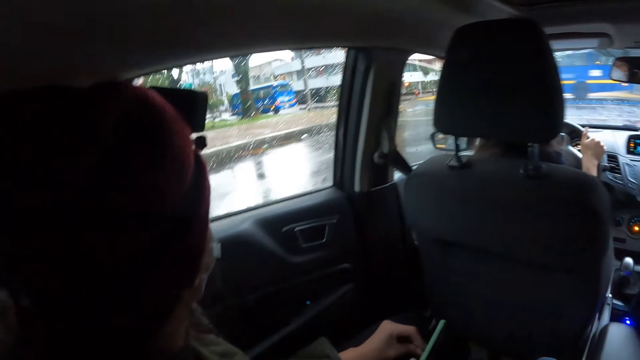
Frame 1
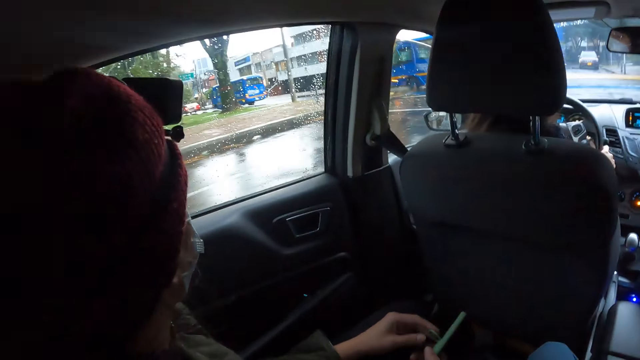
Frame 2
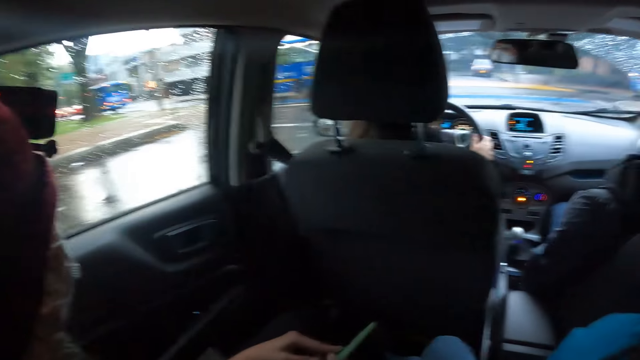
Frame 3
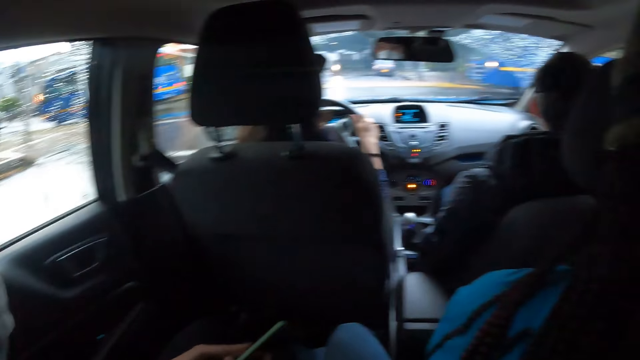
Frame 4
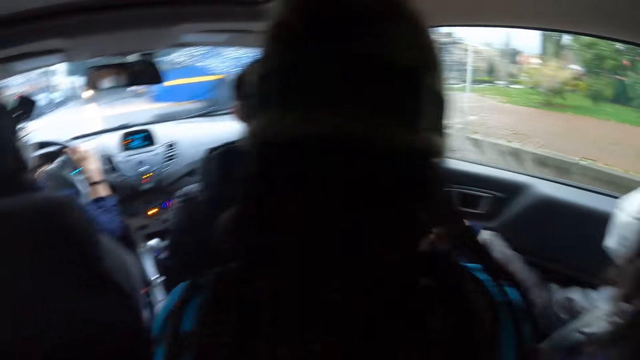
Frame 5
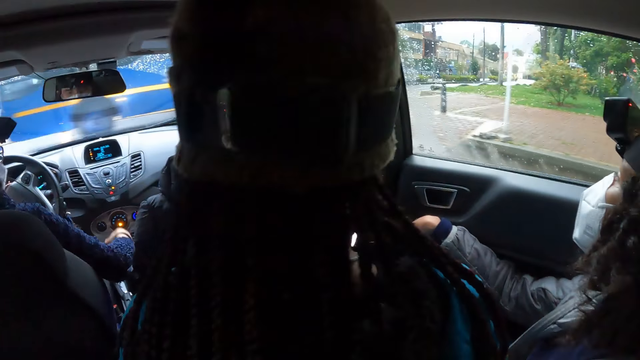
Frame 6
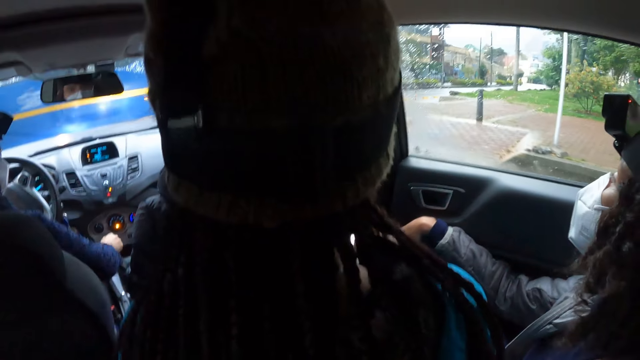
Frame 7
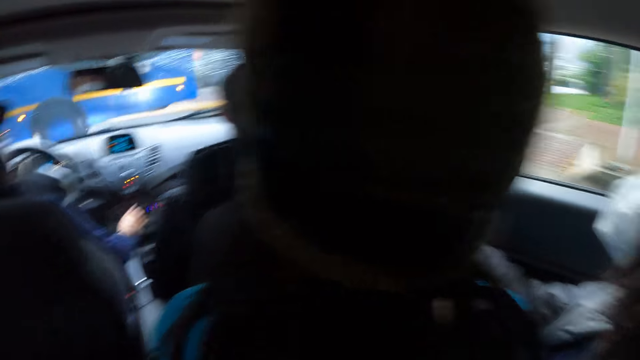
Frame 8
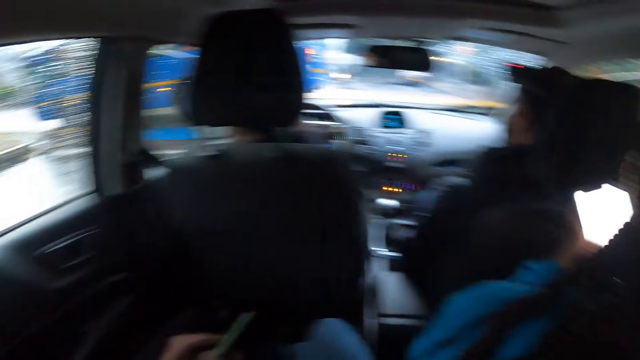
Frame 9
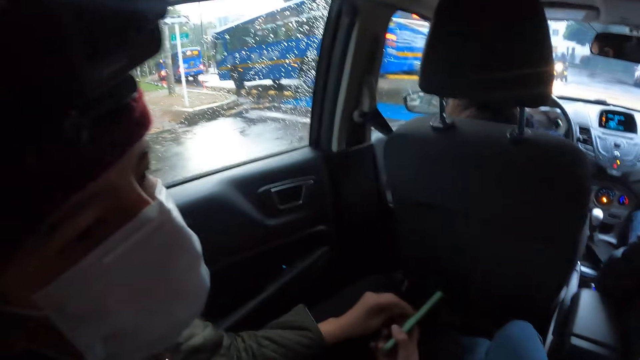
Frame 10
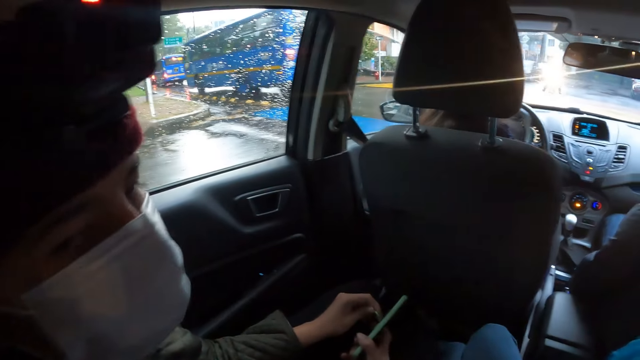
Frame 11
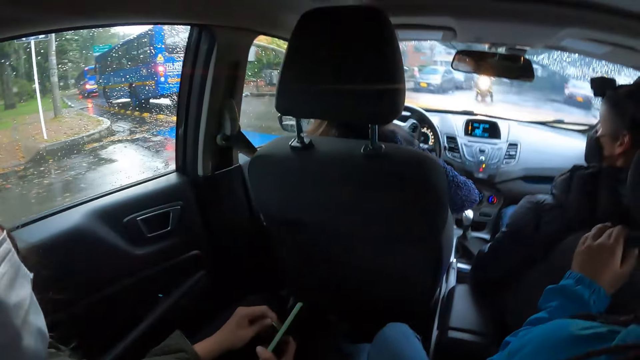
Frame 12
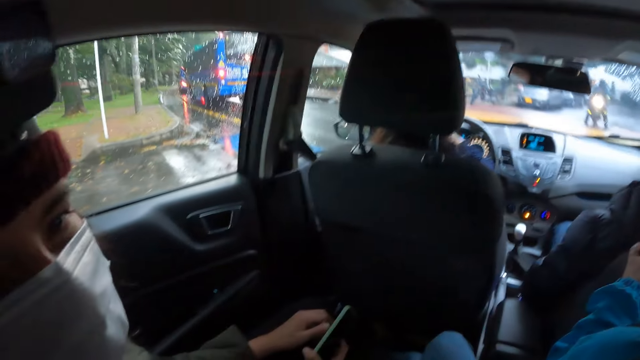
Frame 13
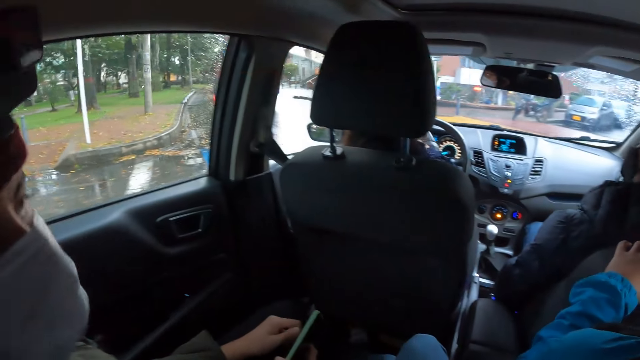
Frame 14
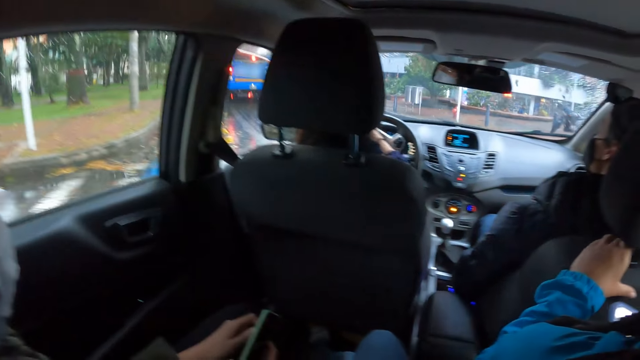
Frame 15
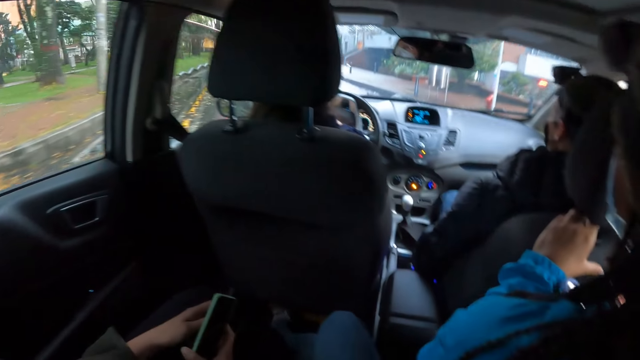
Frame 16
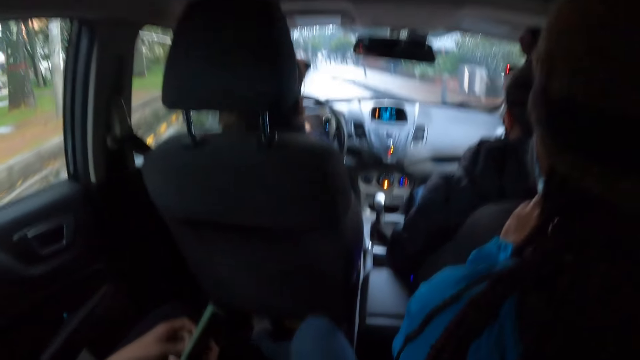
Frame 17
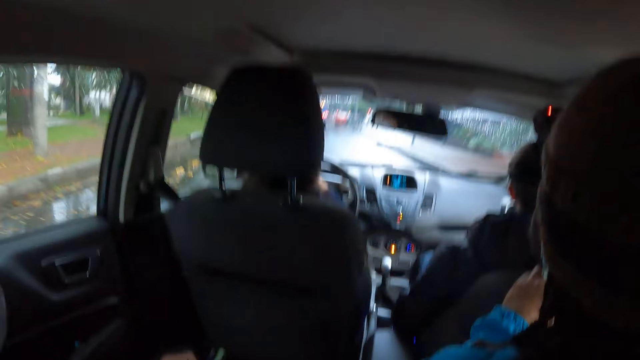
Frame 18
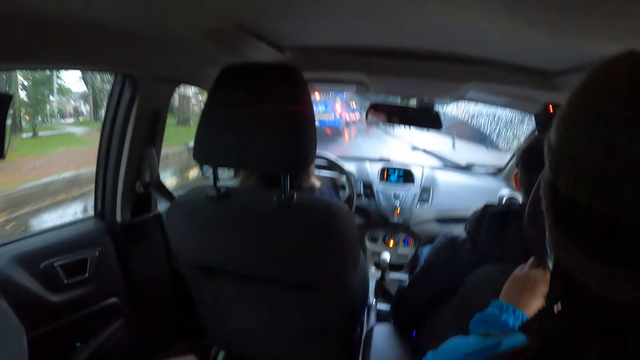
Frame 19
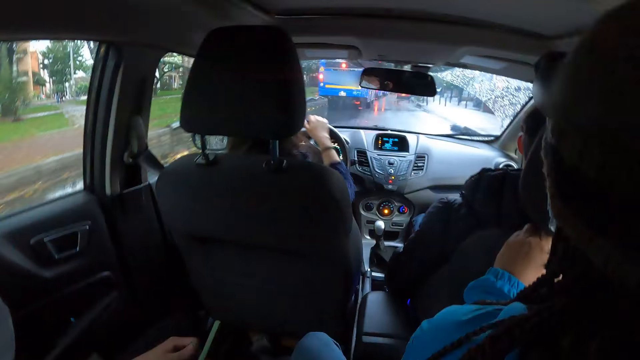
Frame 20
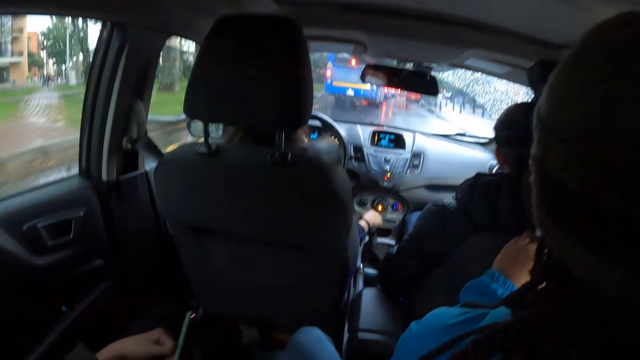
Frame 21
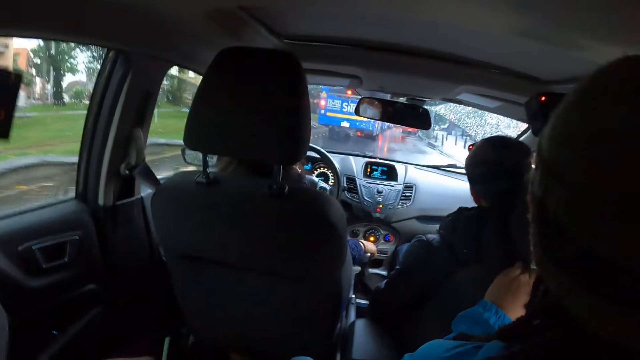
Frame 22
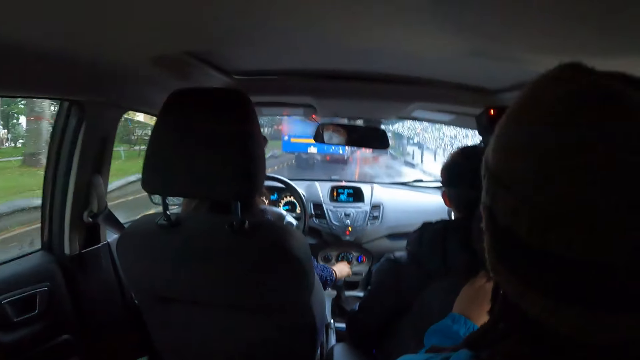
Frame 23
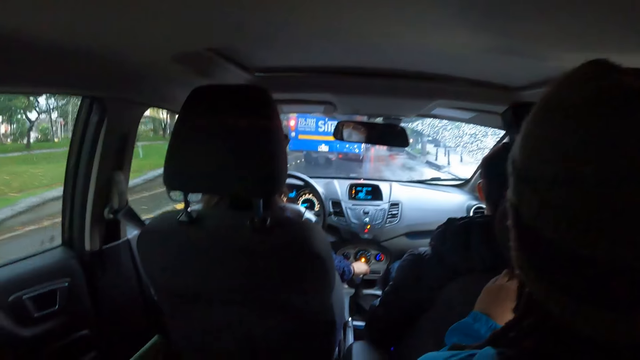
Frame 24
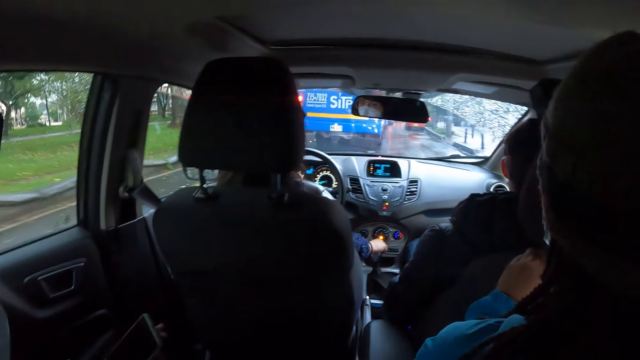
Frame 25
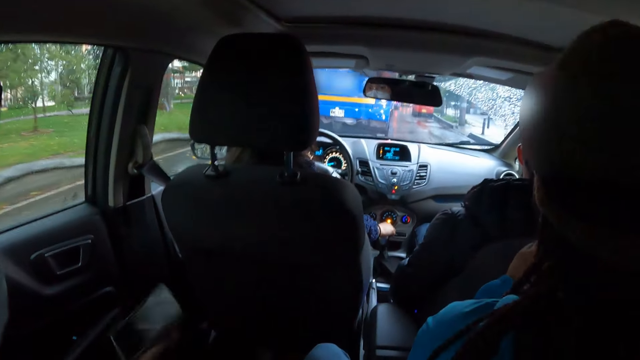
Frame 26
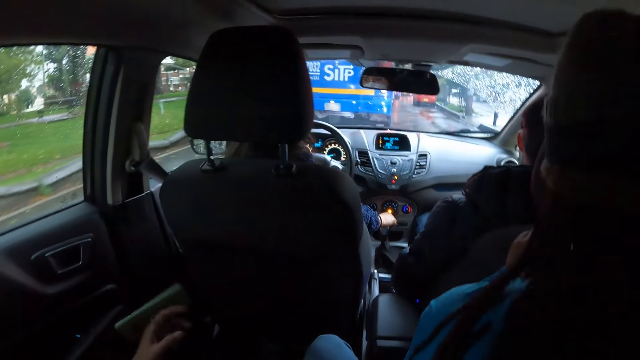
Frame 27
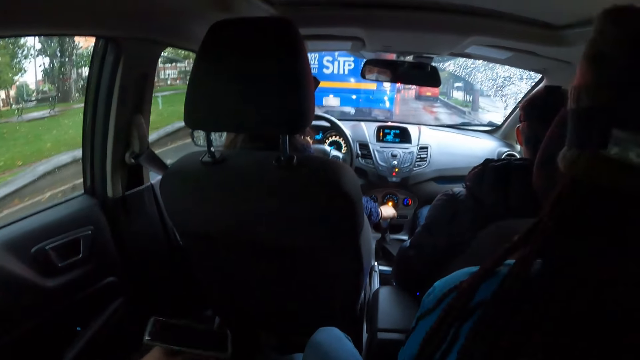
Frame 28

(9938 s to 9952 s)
The woman drives the car with her left hand on the steering wheel. The woman moves the car gearshift with her right hand. The woman drives the car with both hands on the steering wheel. The woman drives the car with her left hand on the steering wheel. The woman moves the car gearshift with her right hand.

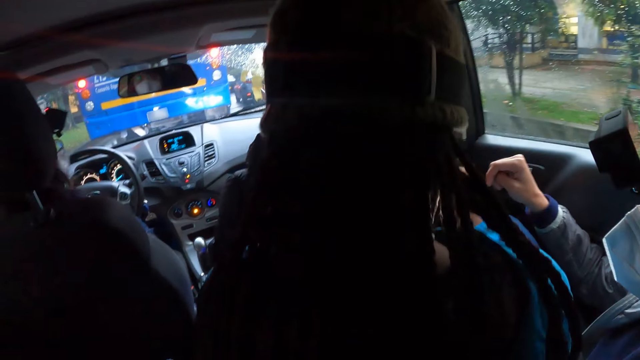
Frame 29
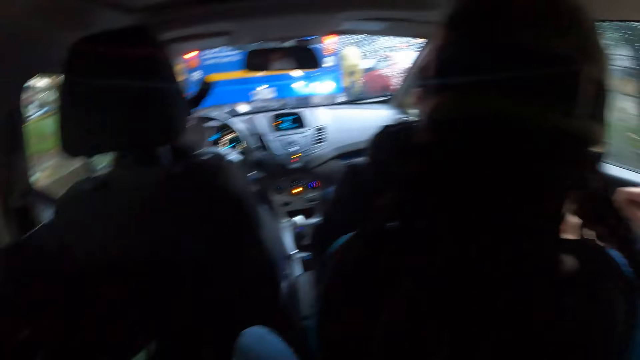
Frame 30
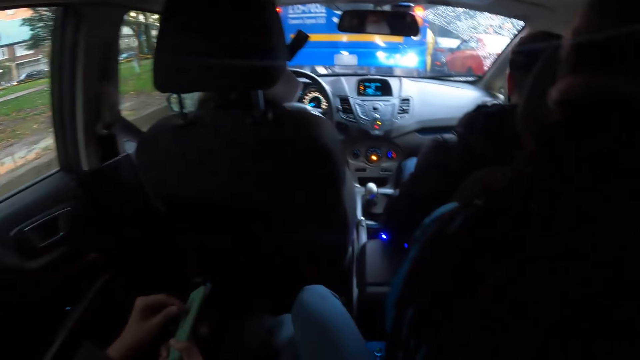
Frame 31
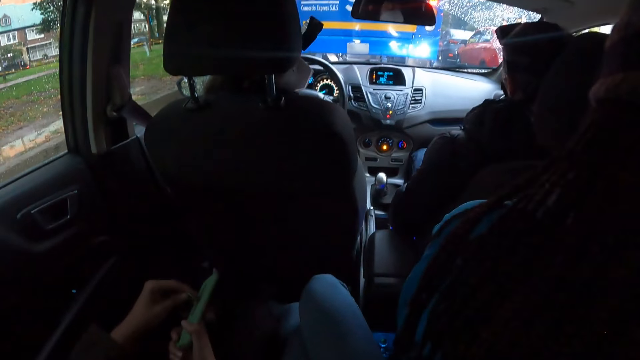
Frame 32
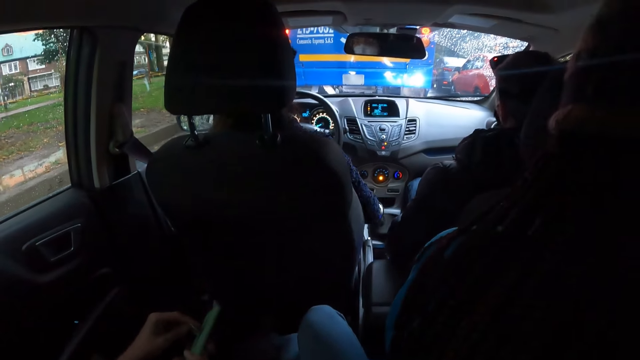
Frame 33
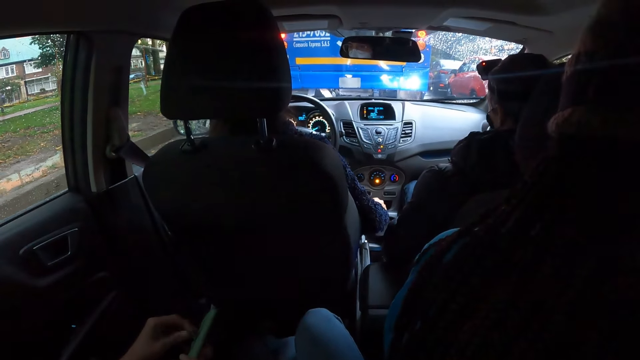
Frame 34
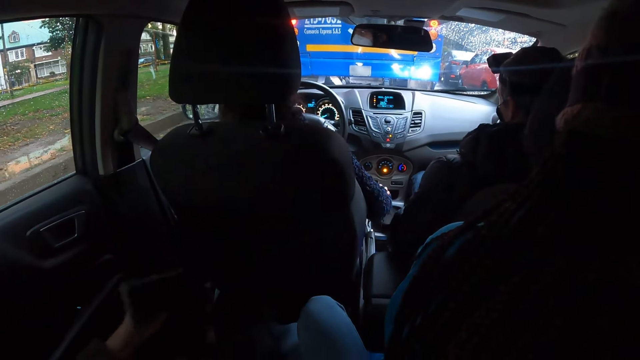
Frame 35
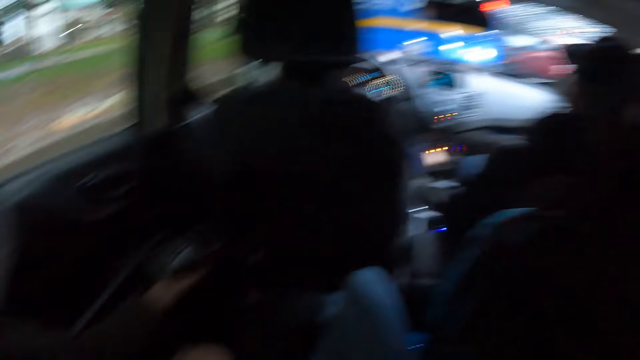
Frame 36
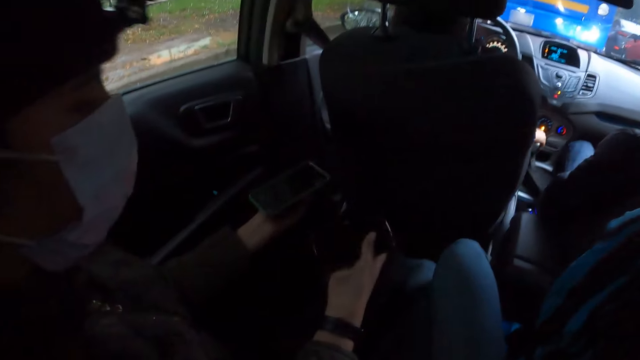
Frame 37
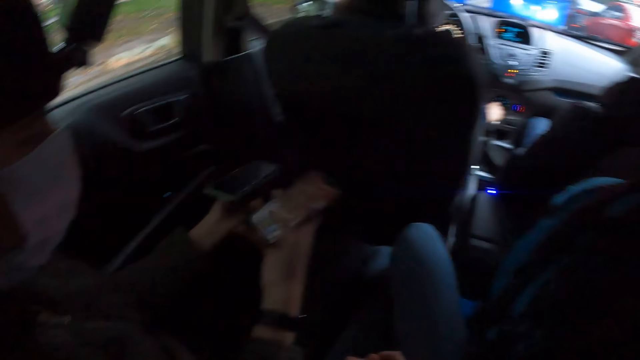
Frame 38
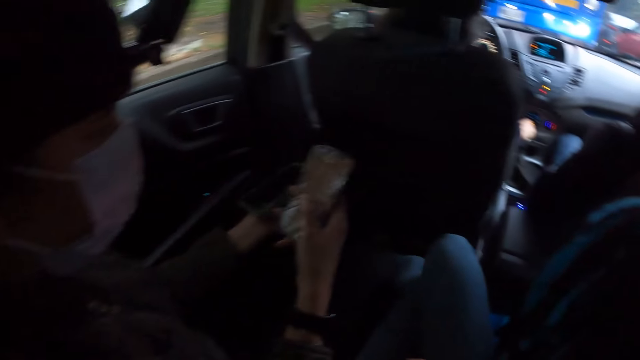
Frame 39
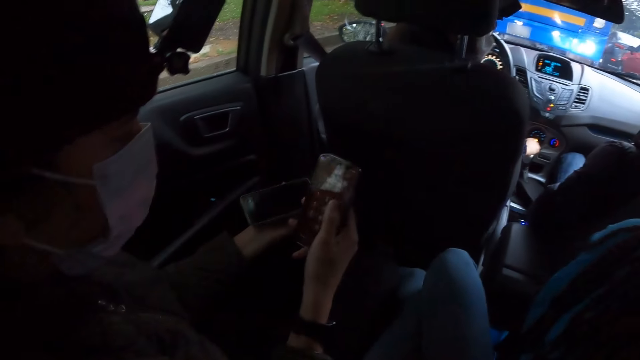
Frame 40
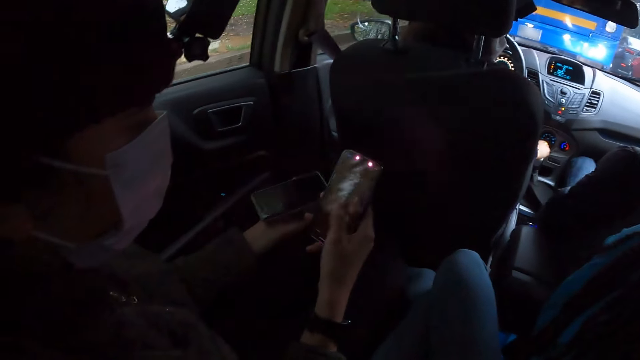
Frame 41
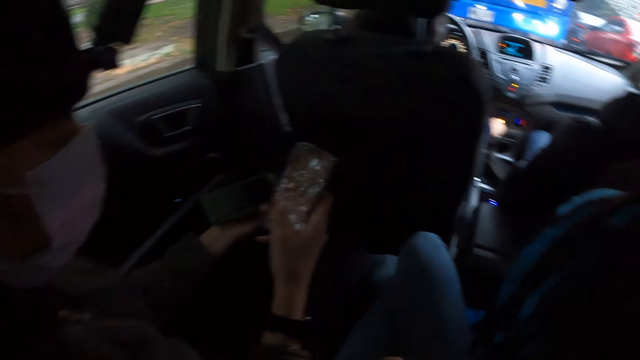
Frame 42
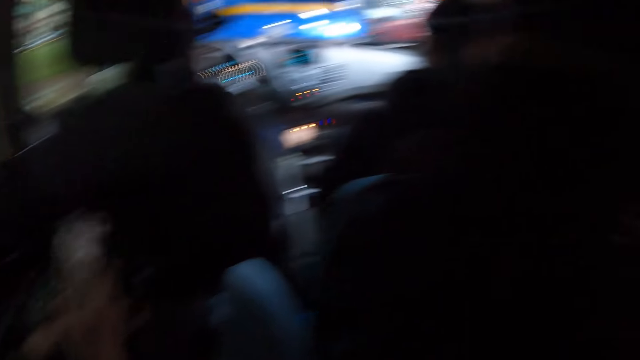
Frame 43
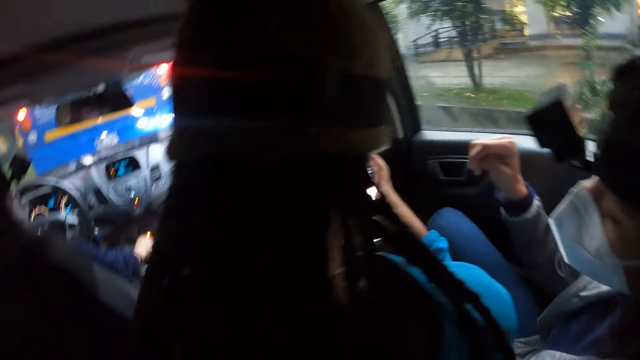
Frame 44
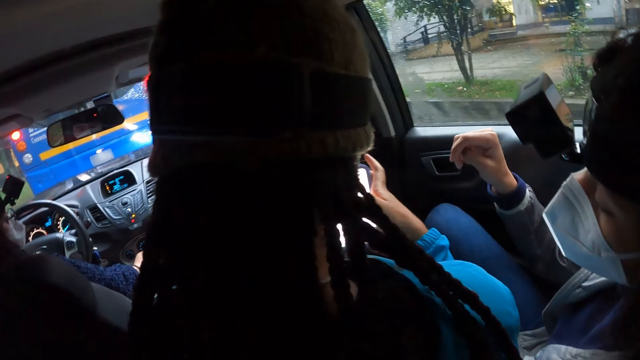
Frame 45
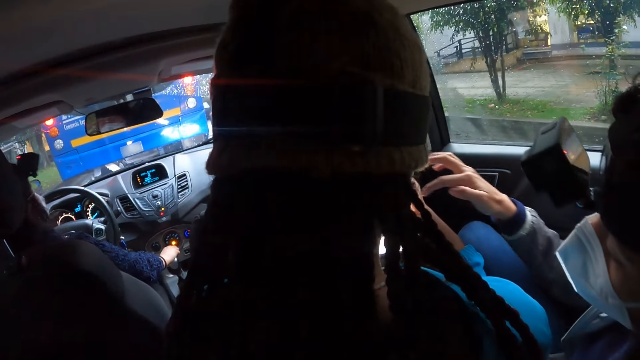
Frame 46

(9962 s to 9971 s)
The woman moves the car gearshift with her right hand. Another woman picks up the phone from her thigh with her right hand. The other woman operates the phone with her right hand. The camera wearer looks at the left side. A third woman holds a phone with both hands and operates the phone in both hands.
